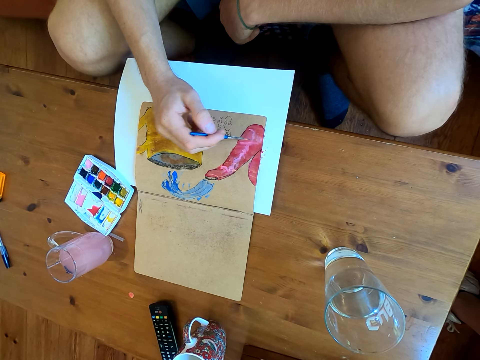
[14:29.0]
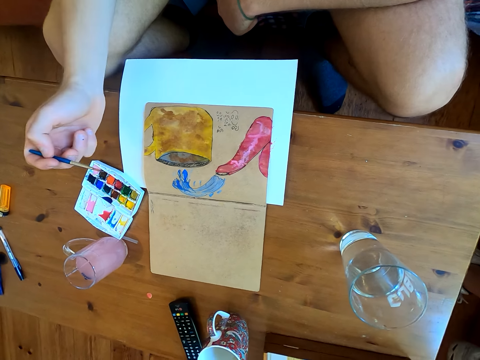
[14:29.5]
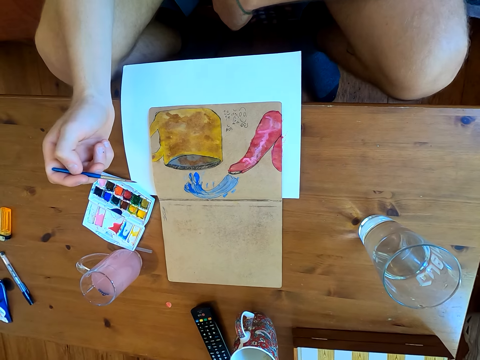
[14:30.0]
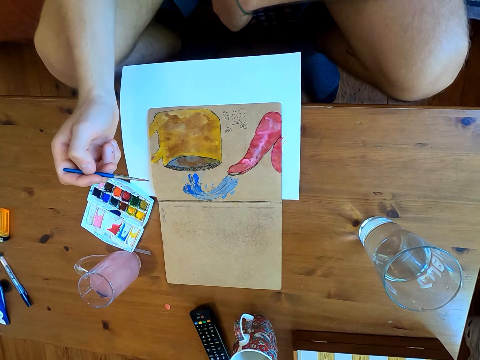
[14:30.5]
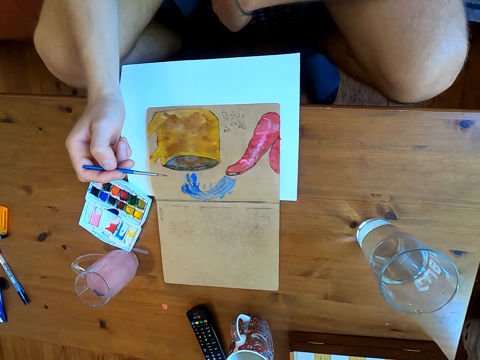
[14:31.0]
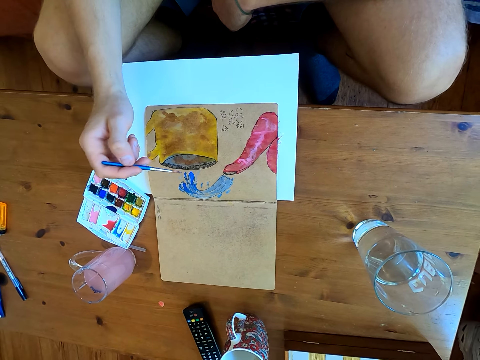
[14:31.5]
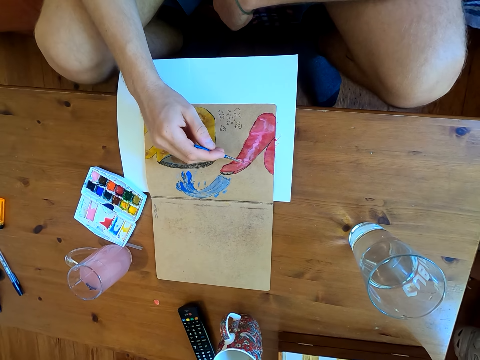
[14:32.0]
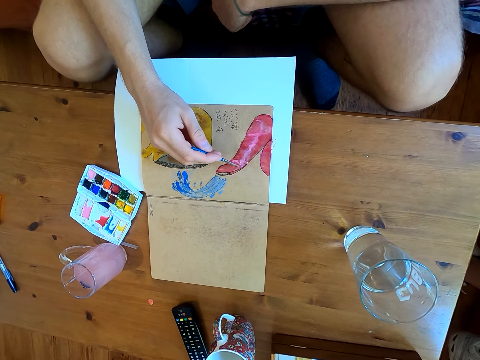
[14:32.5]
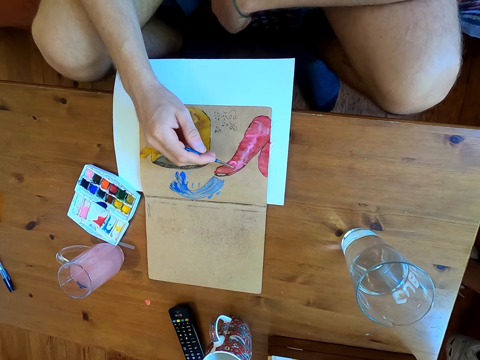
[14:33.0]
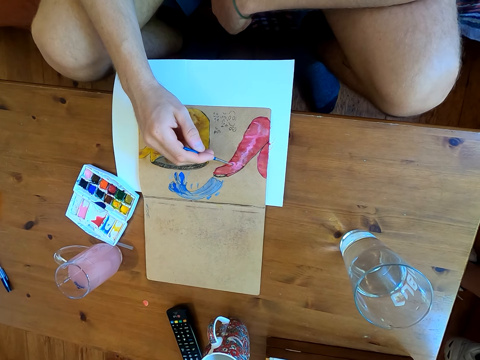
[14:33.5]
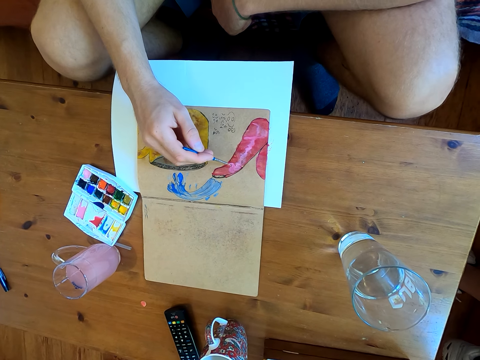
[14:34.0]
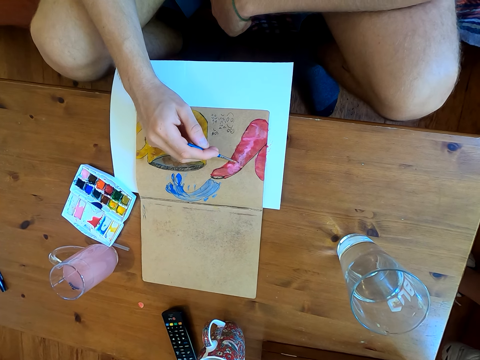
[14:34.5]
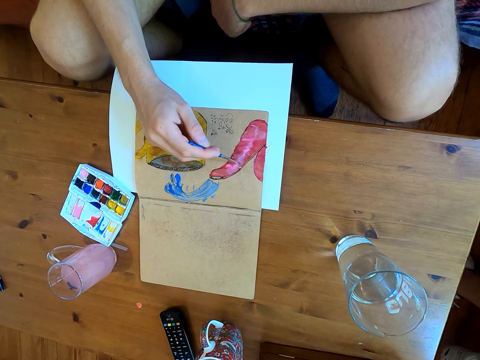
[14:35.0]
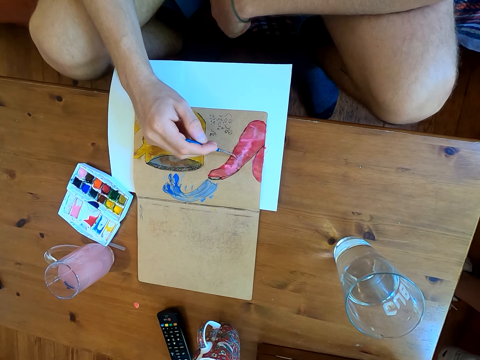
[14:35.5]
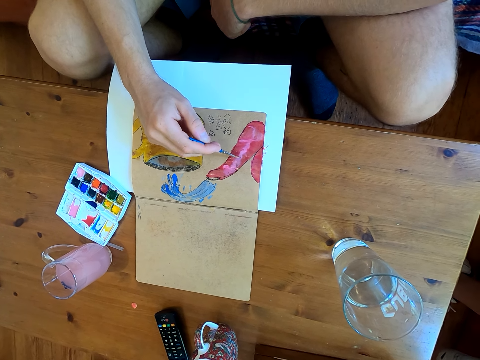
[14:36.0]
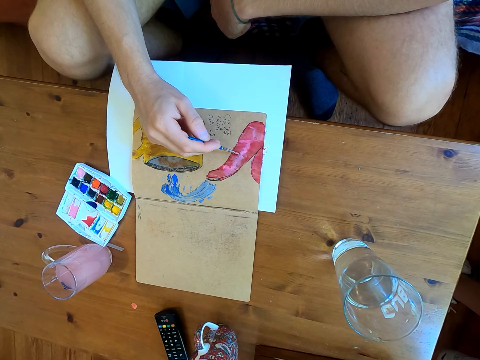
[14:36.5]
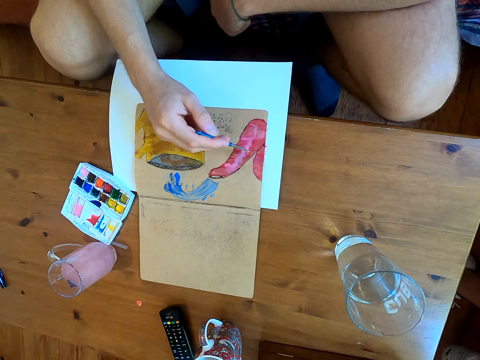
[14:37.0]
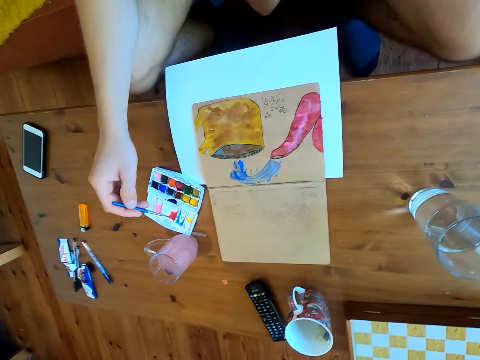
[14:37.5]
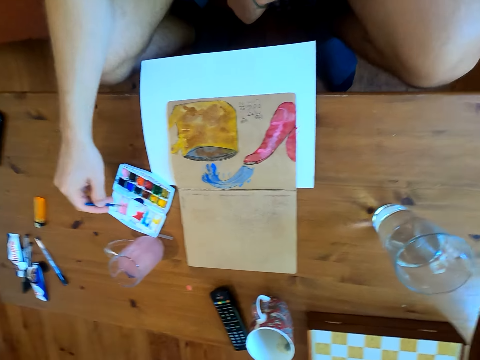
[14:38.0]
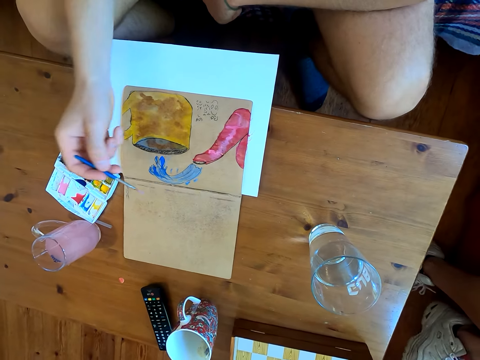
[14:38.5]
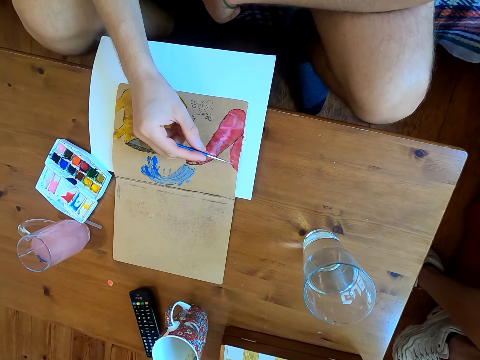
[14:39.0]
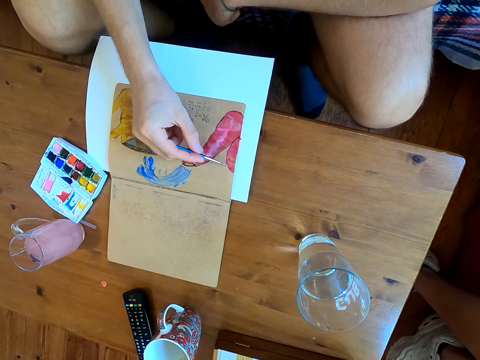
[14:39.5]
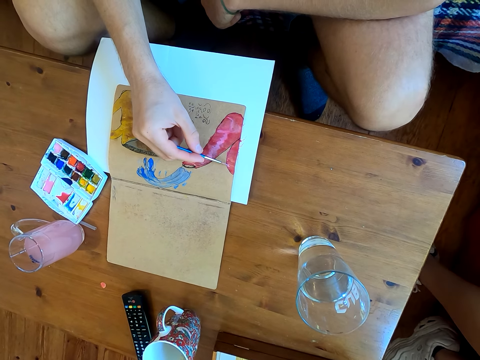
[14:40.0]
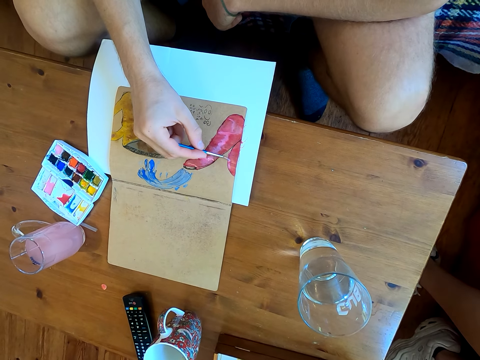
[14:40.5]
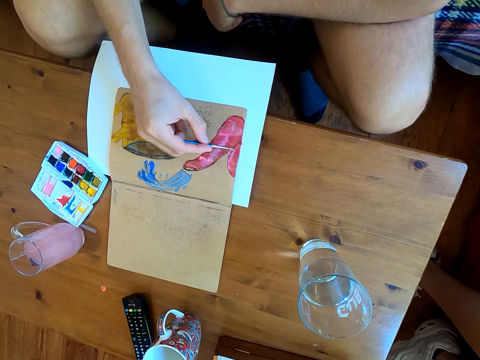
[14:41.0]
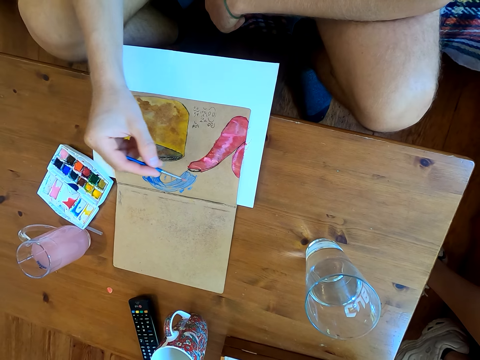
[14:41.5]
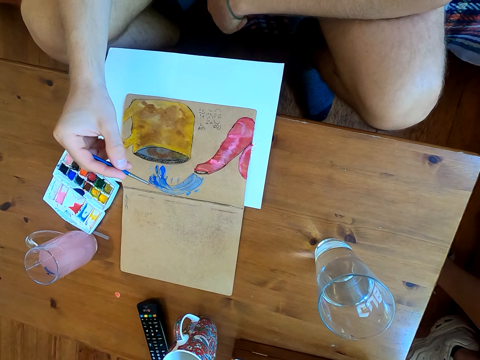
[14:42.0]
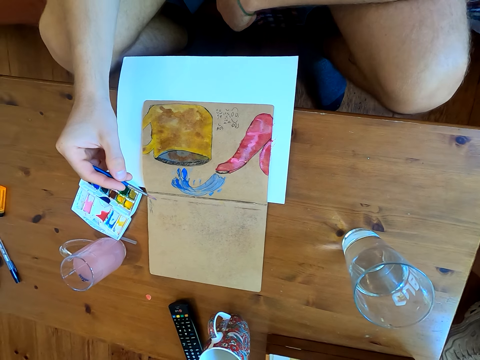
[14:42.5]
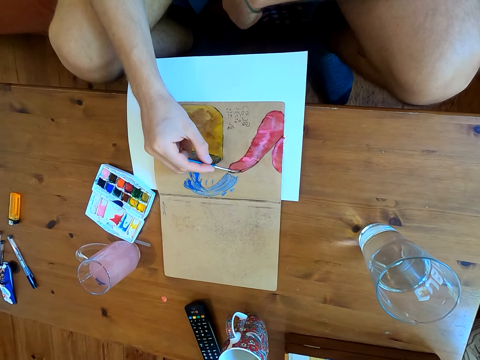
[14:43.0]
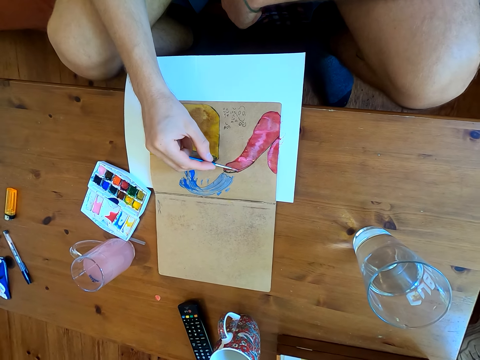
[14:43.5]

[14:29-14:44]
The camera wearer stares at the drawing. They paint the drawing on the book. They immerse the brush in watercolor. They paint on a paper.

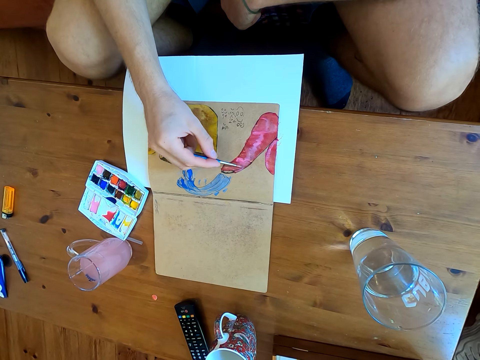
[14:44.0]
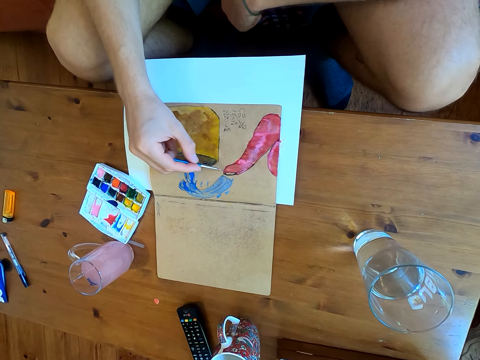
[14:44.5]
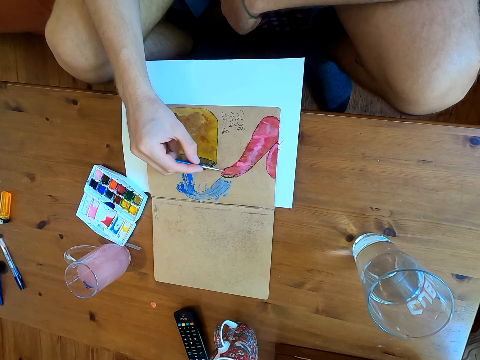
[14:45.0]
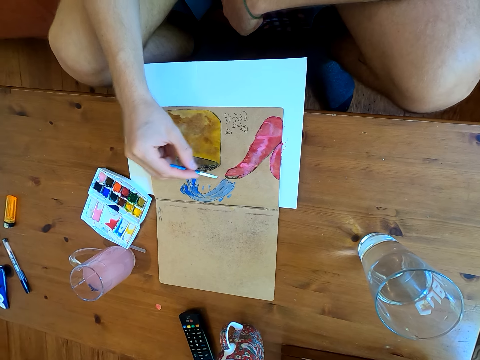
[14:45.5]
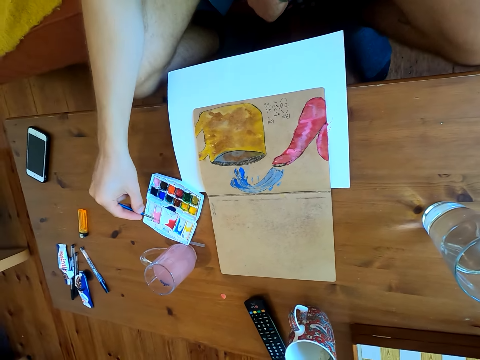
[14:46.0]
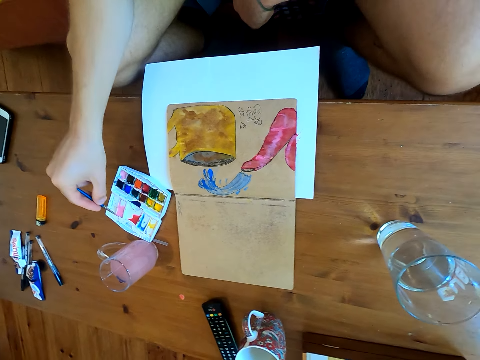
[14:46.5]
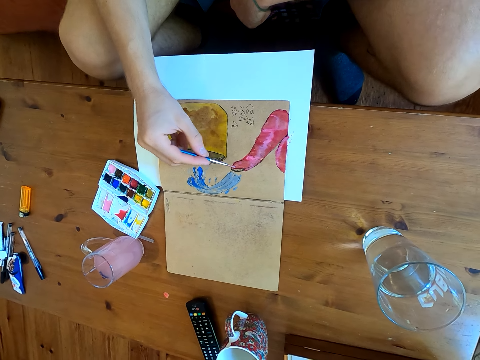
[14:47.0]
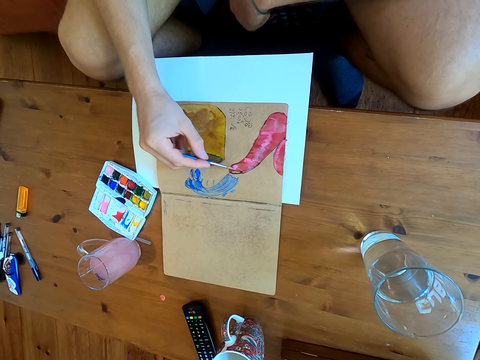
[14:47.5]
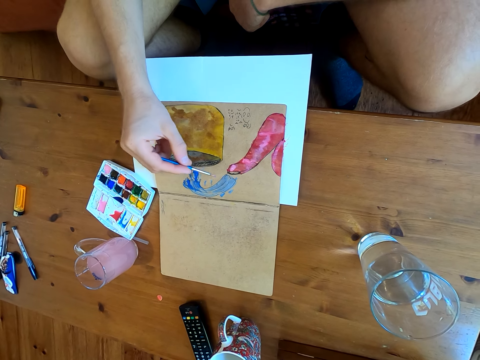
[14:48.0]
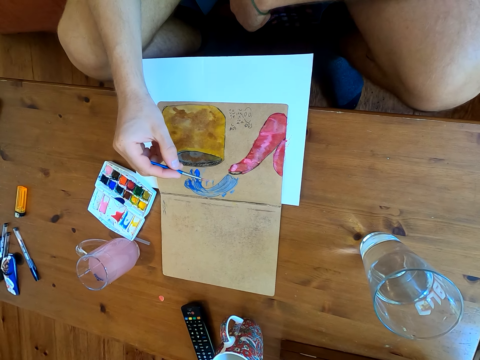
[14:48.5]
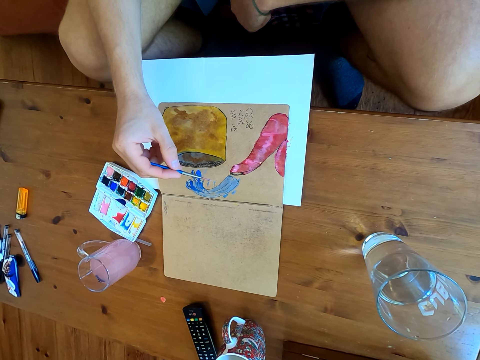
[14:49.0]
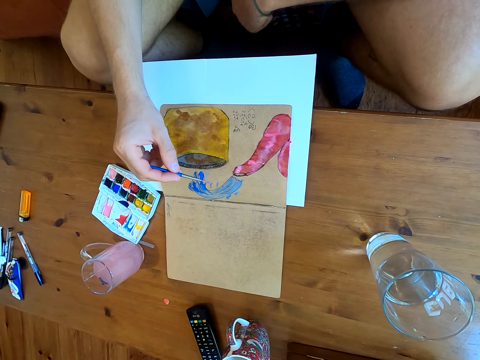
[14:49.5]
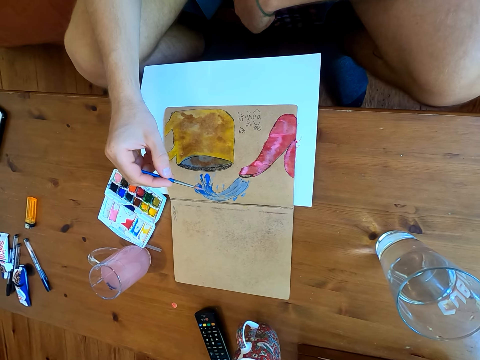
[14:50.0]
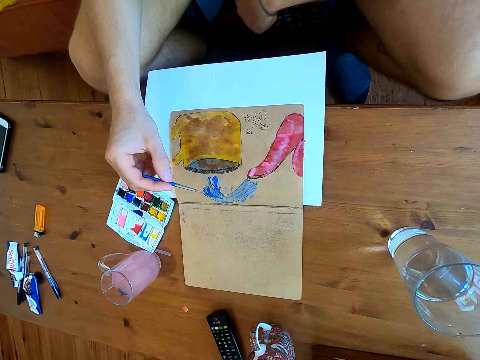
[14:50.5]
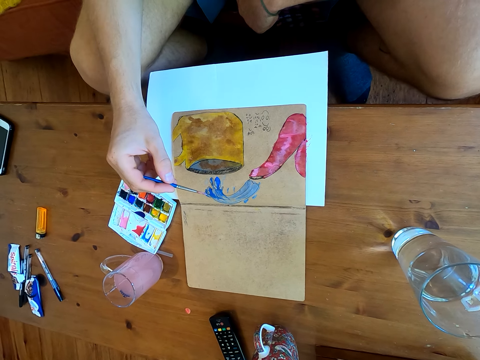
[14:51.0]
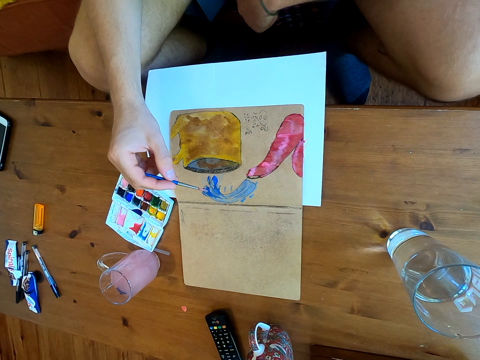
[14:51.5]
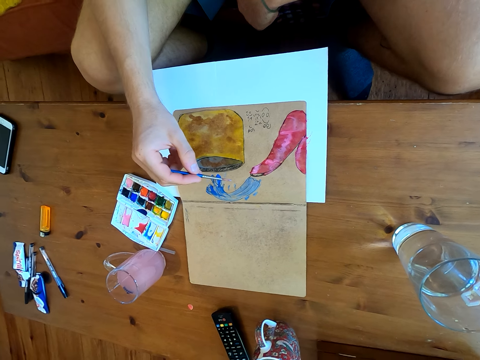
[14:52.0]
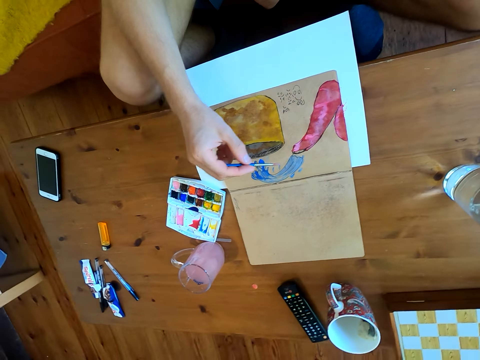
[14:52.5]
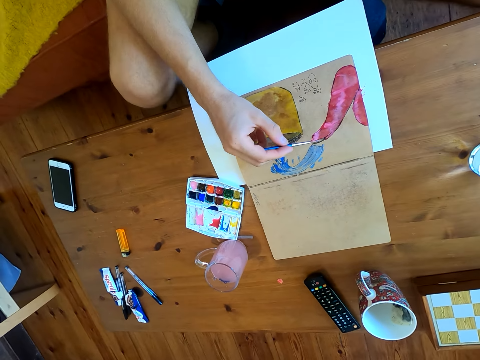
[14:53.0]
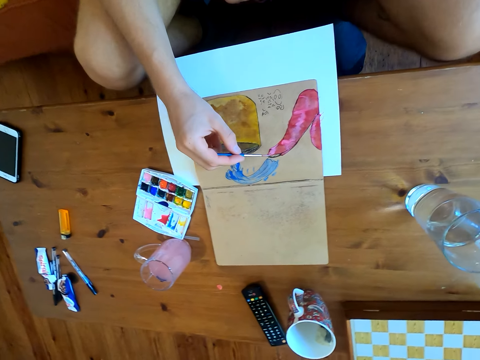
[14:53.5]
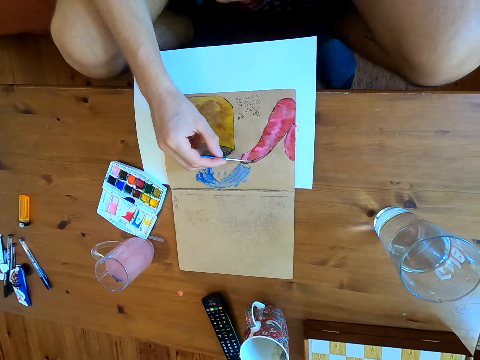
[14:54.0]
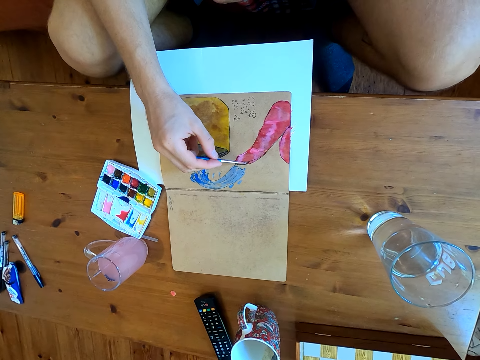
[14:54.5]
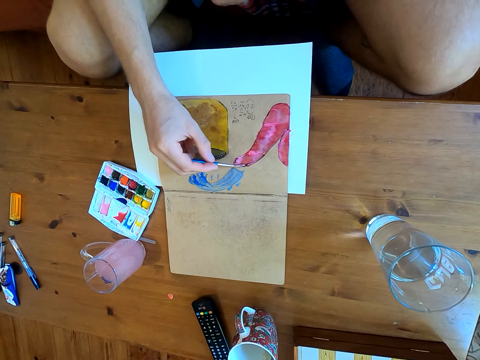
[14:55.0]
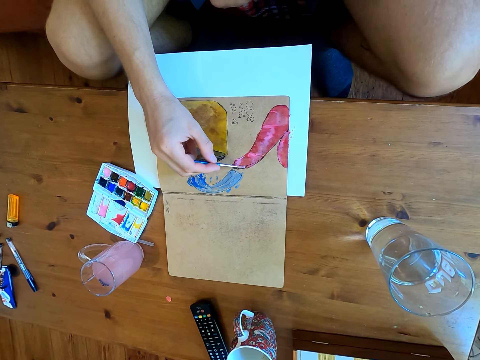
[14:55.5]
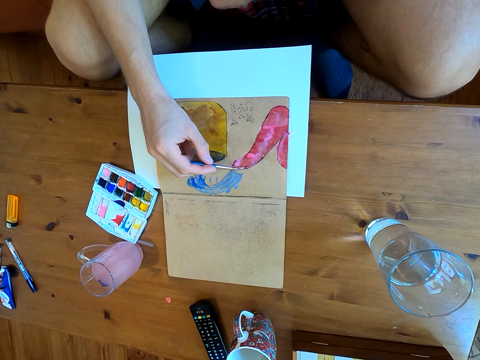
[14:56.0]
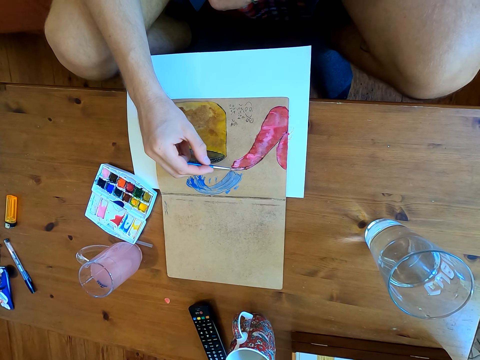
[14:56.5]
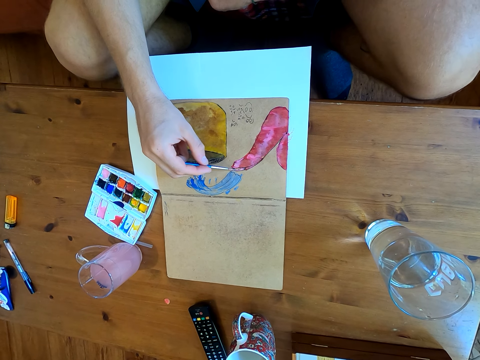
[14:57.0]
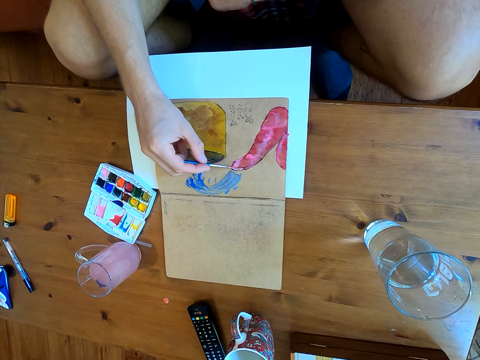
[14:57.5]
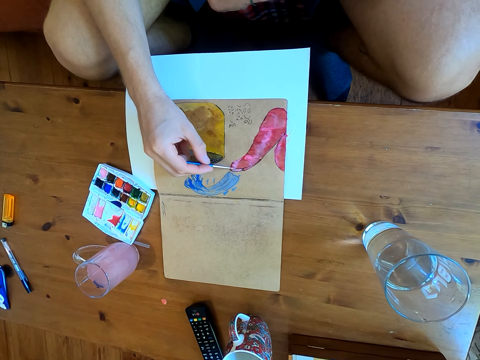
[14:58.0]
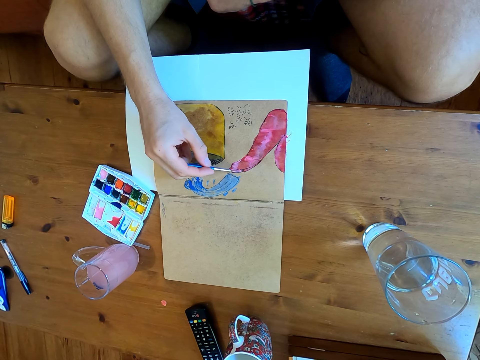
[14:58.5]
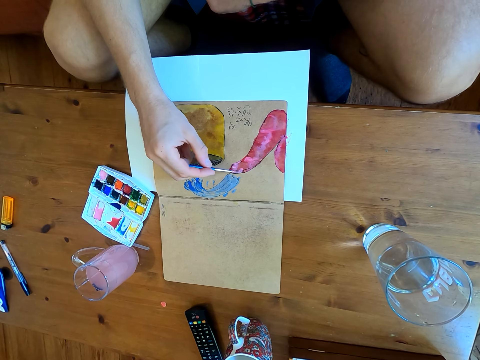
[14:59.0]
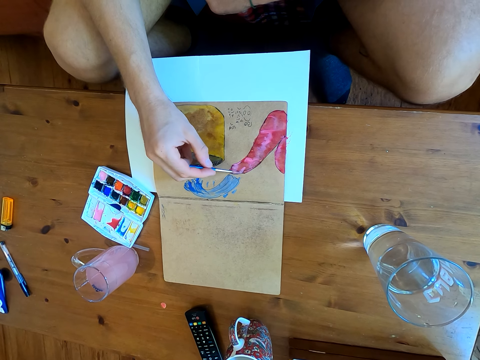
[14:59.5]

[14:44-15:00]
The camera wearer immerses the brush in watercolor. They paint on a paper.
